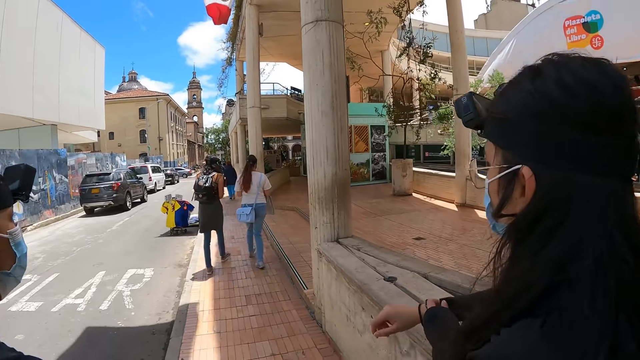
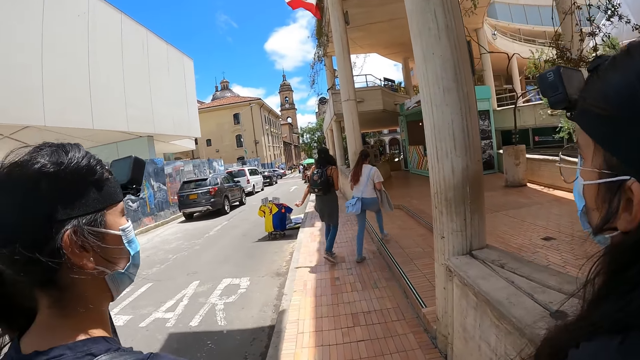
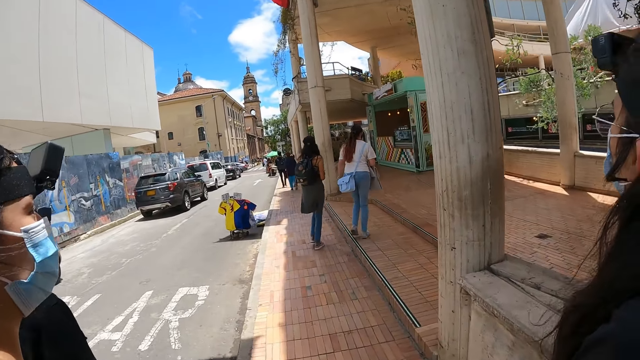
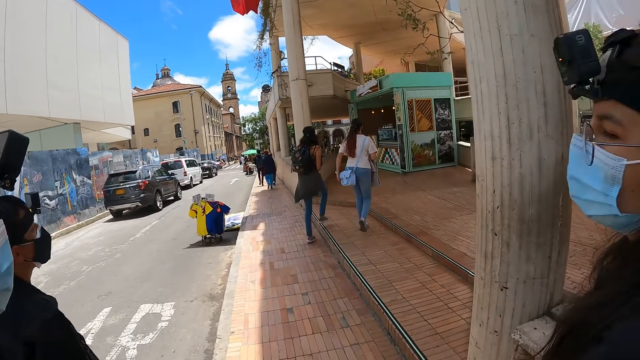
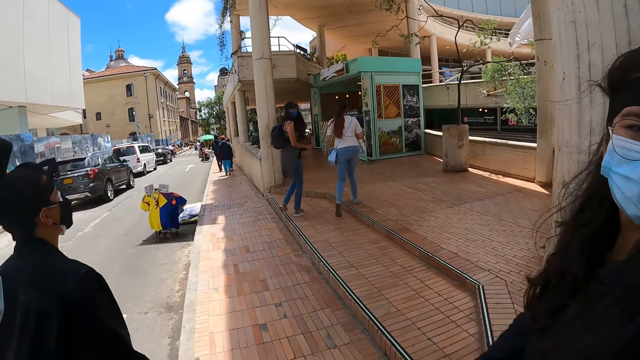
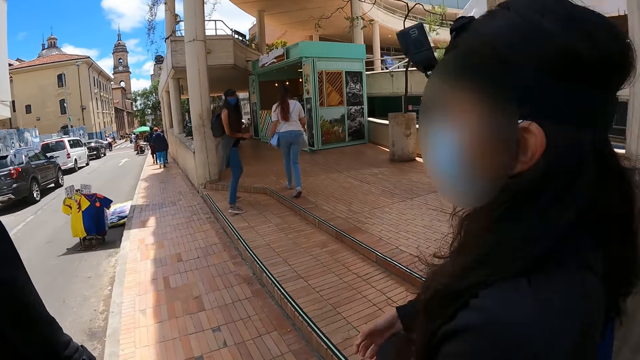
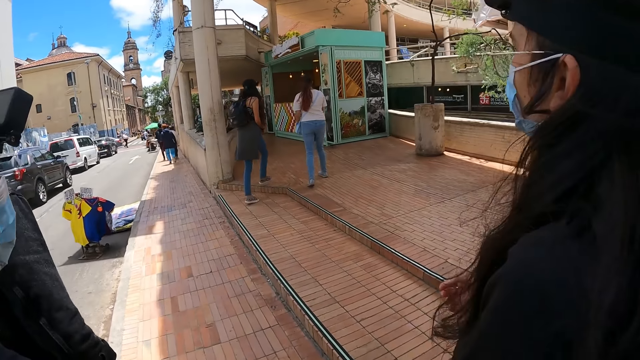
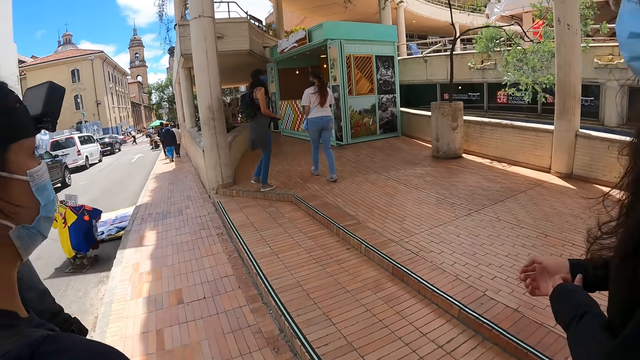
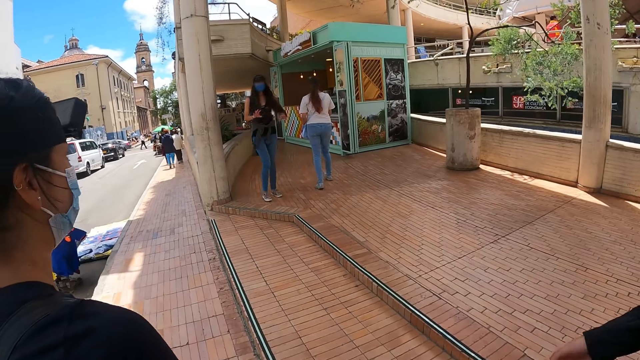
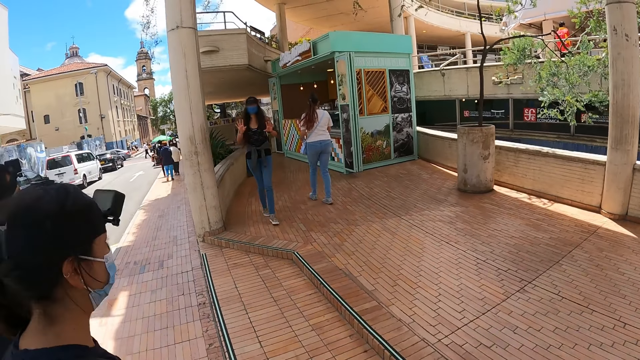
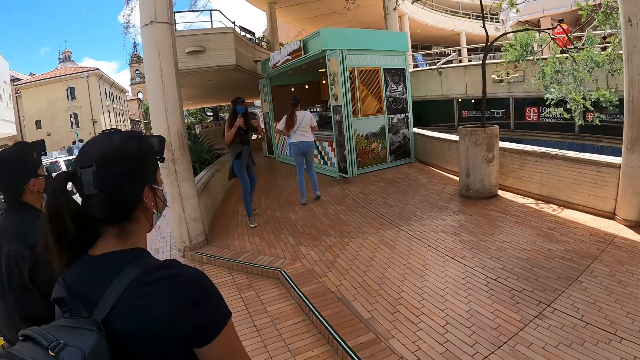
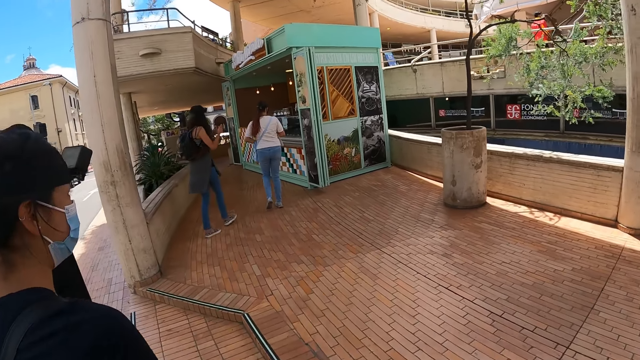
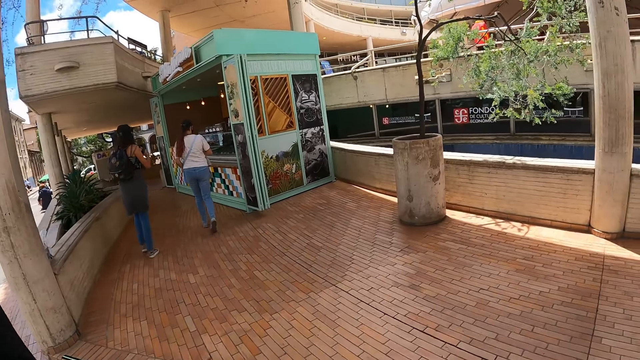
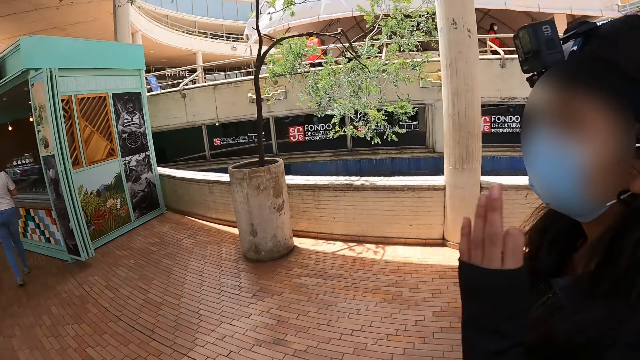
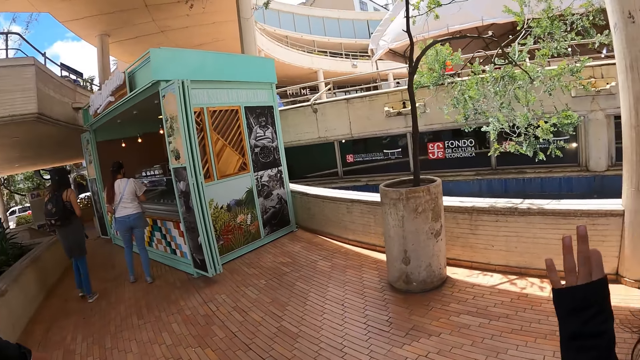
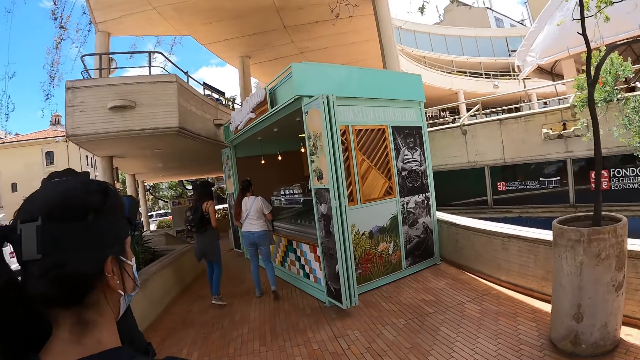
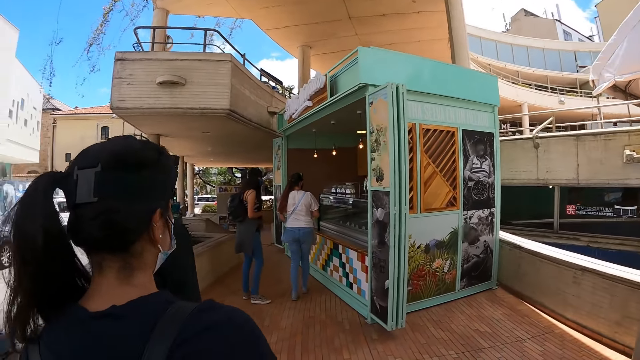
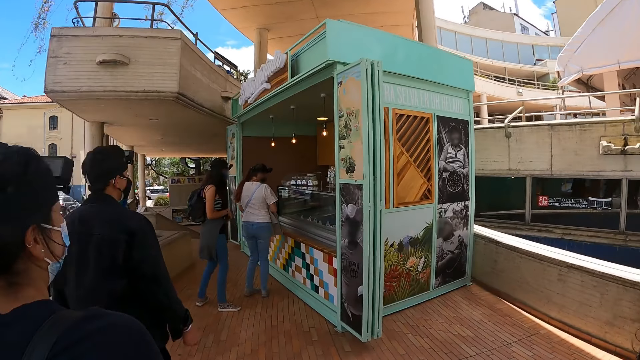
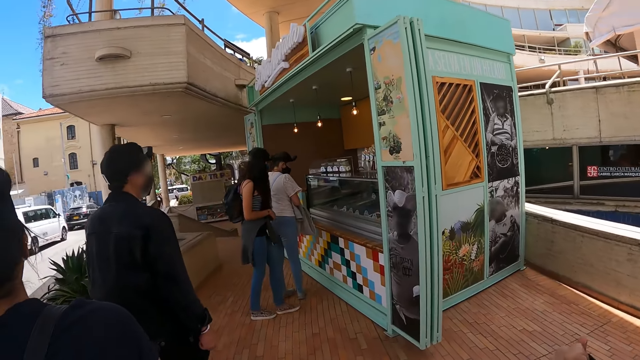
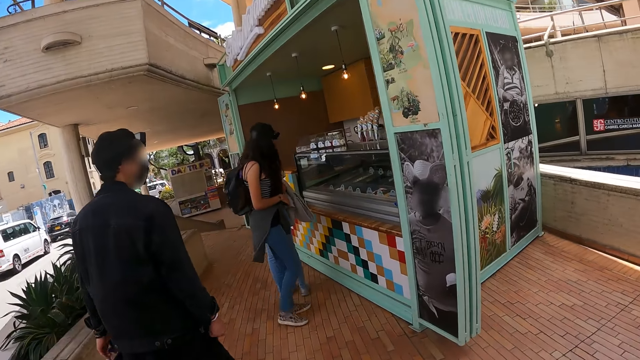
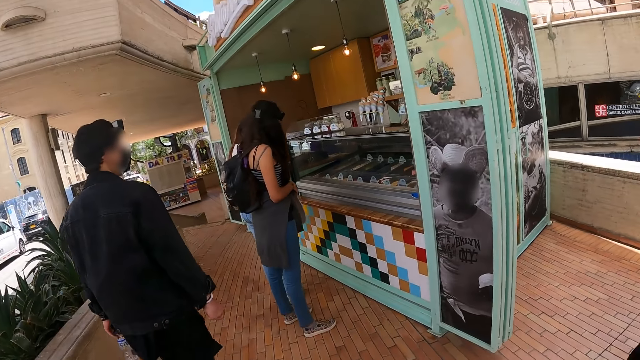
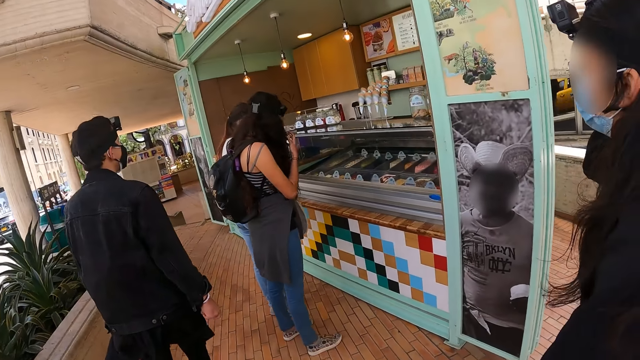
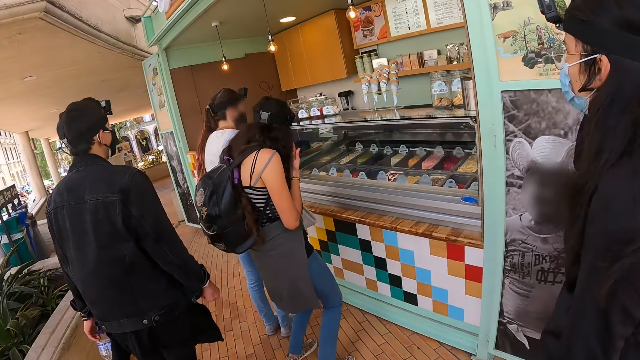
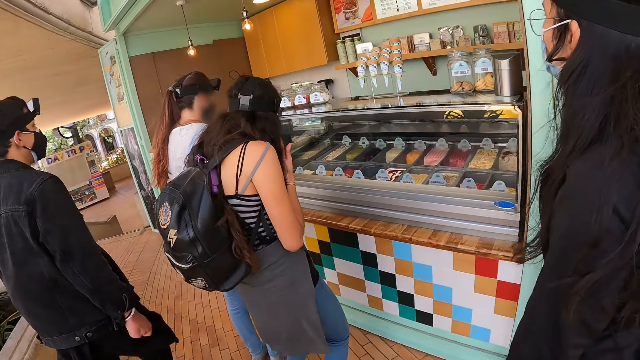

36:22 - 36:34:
A woman pulls her t-shirt. The camera wearer walks near the woman. The woman looks back. Another woman turns to interact. The first woman moves a hand. The camera wearer moves towards the ice cream shop. They walk near the first woman.

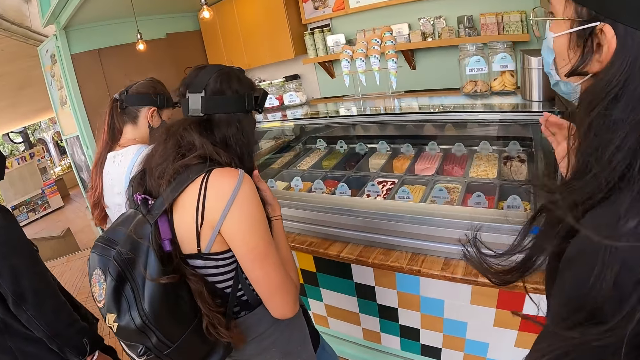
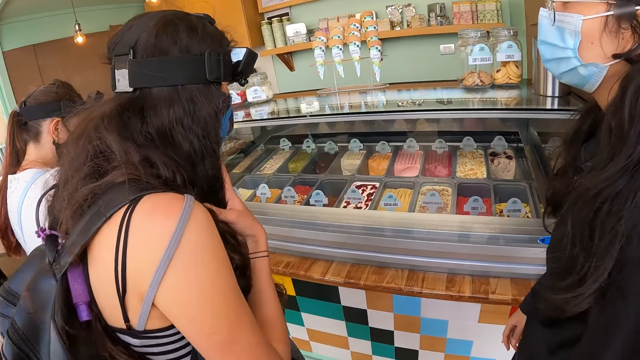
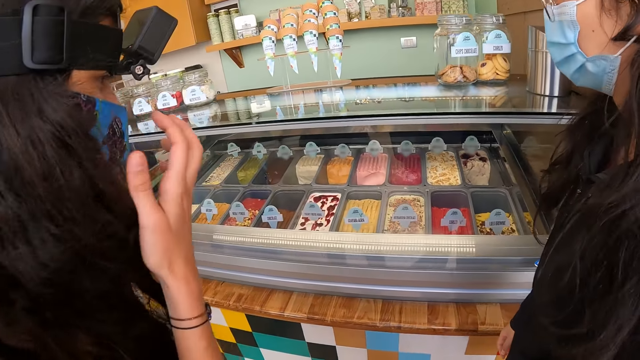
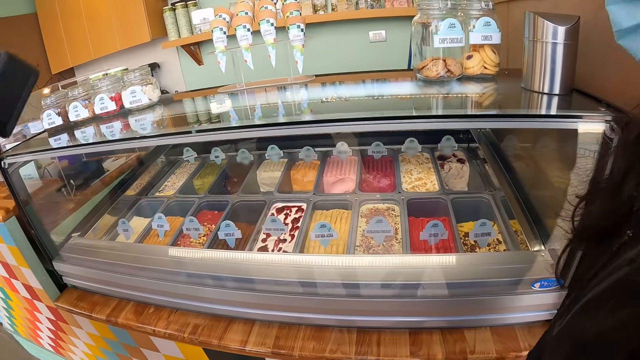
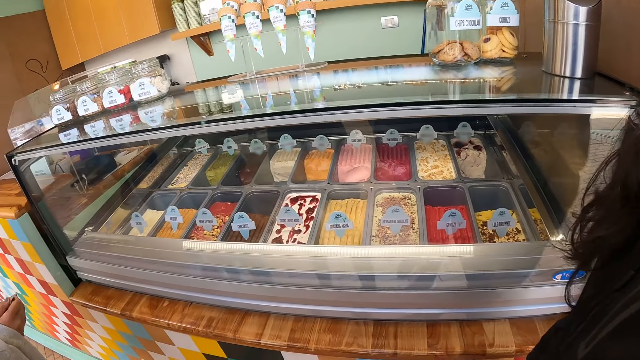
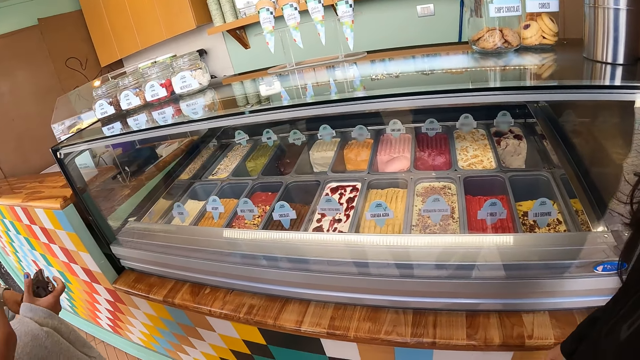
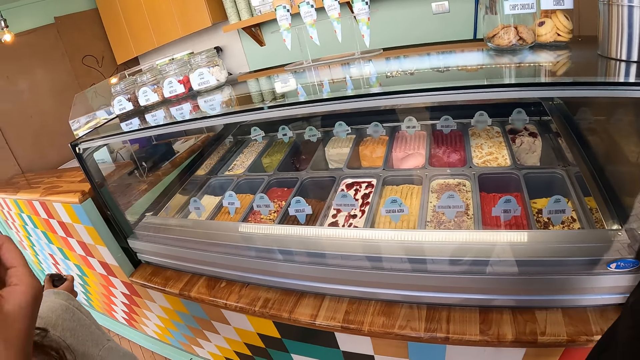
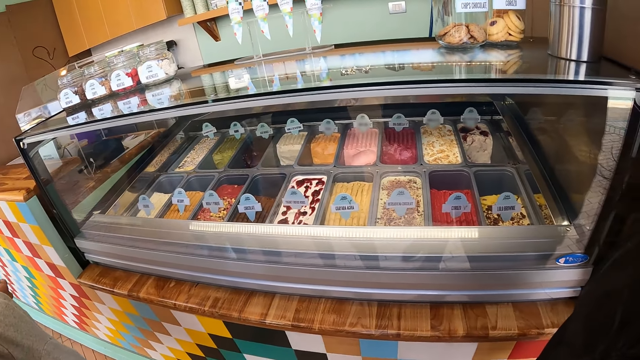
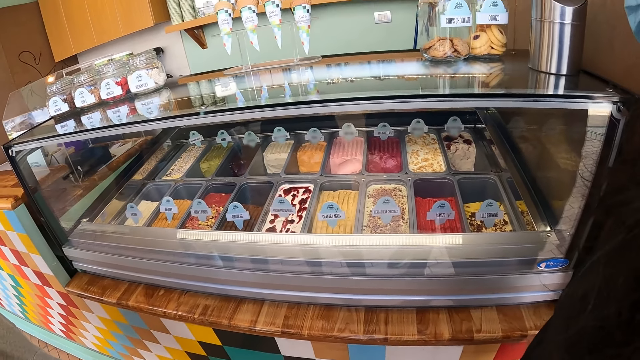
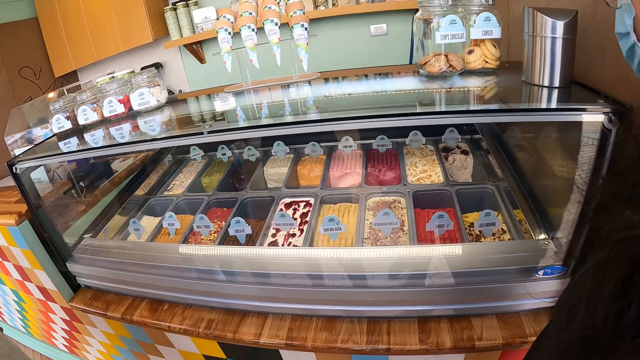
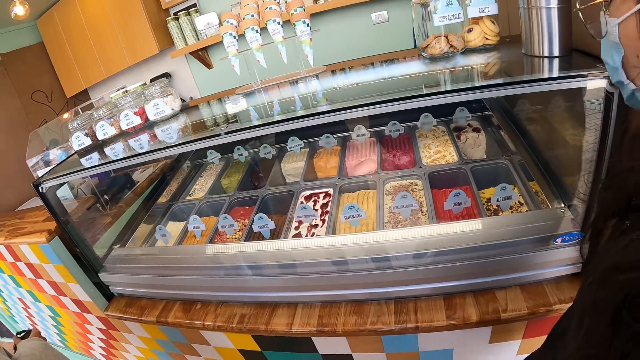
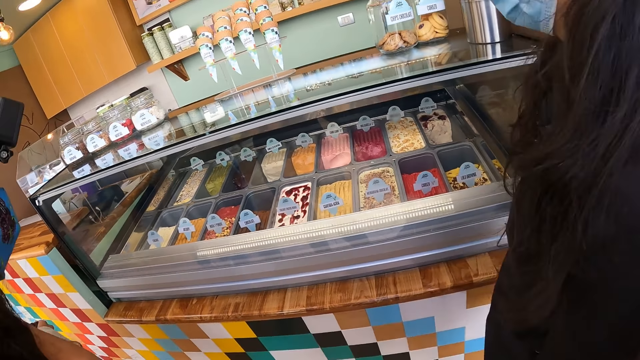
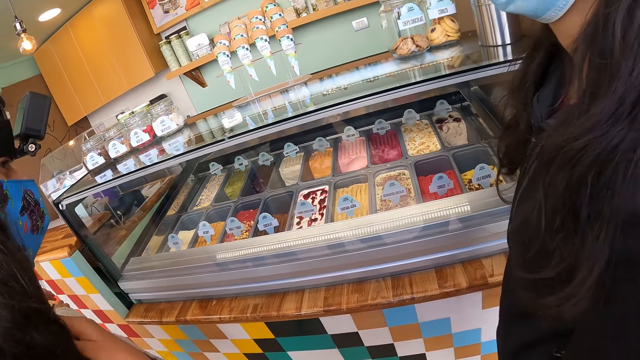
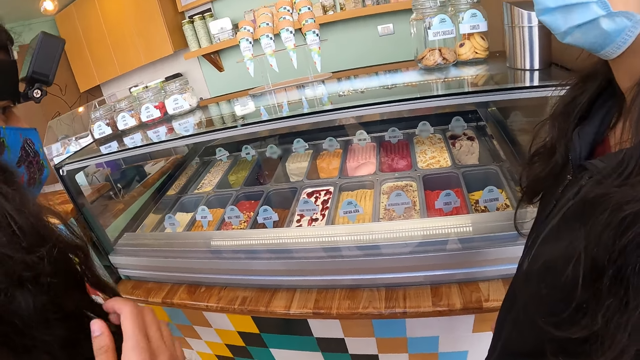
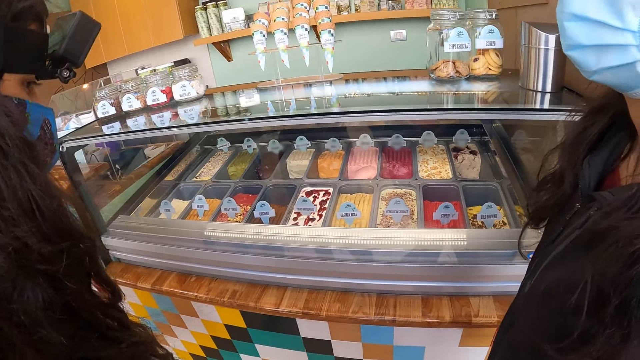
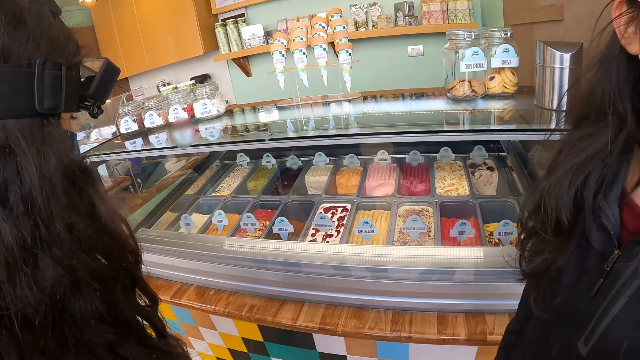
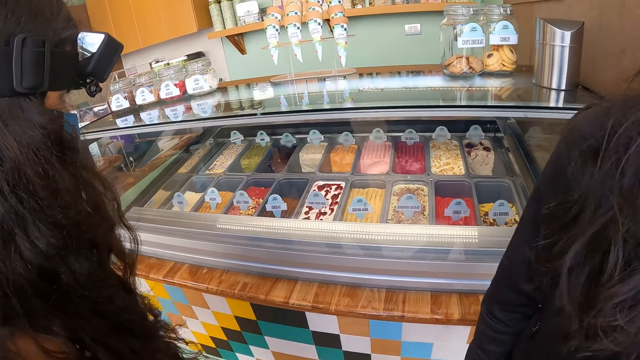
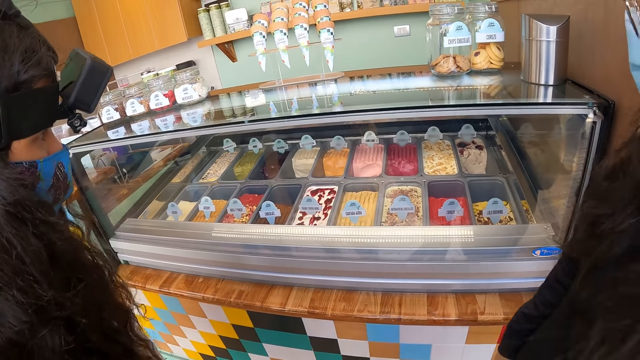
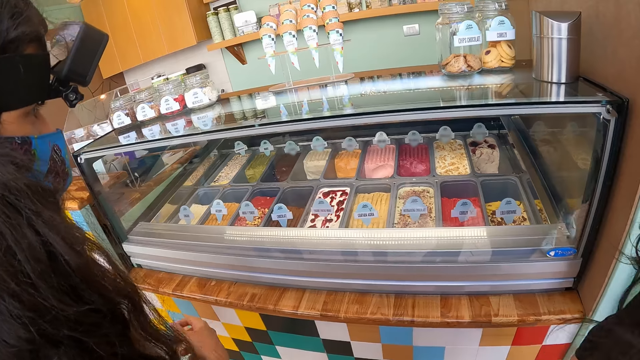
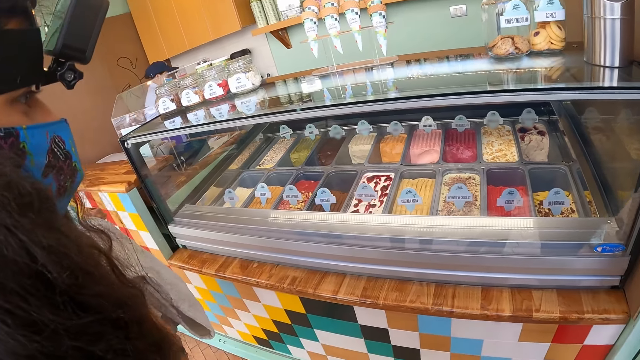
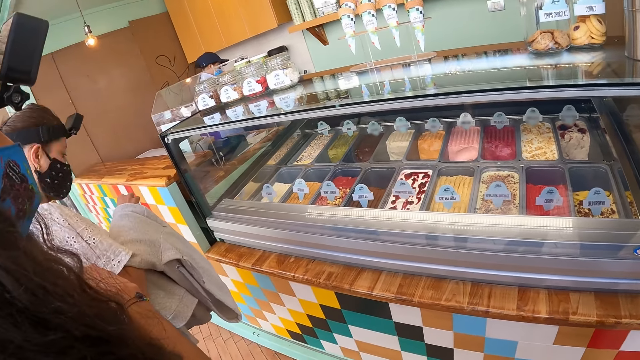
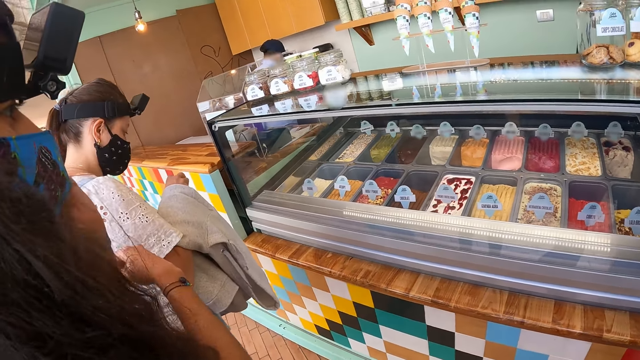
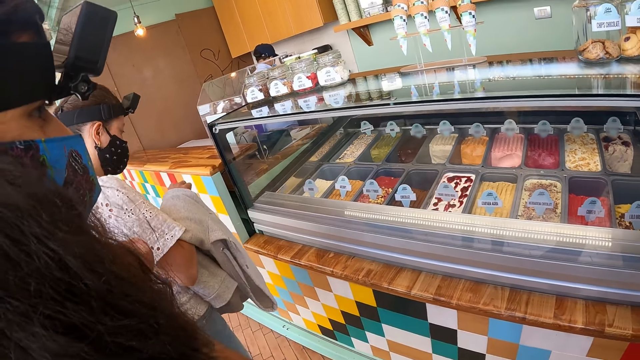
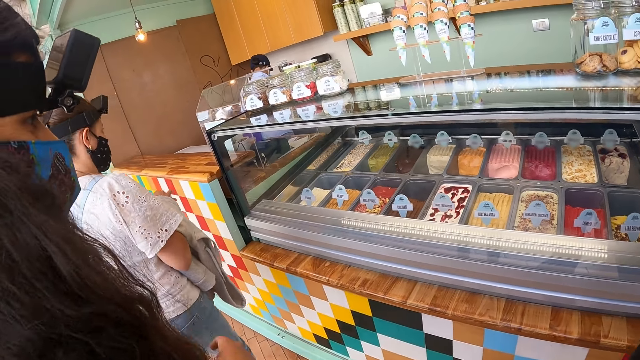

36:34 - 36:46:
The camera wearer stands near a woman. They stare at the ice cream.
